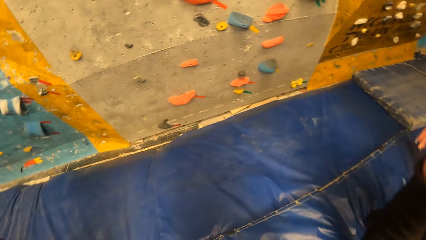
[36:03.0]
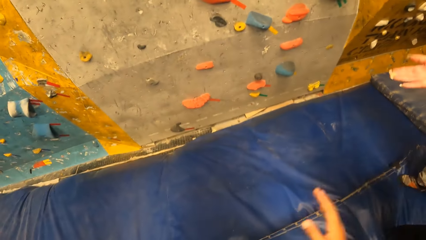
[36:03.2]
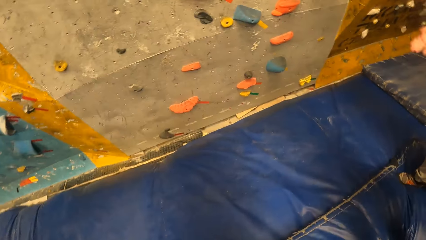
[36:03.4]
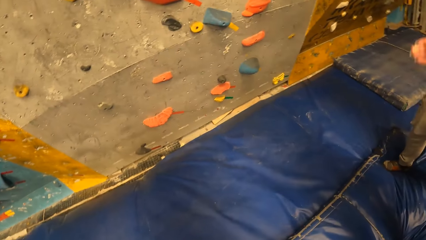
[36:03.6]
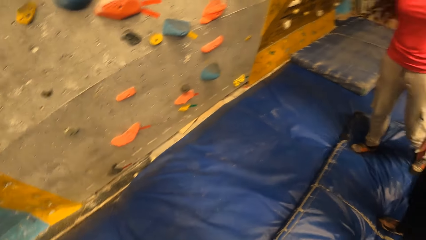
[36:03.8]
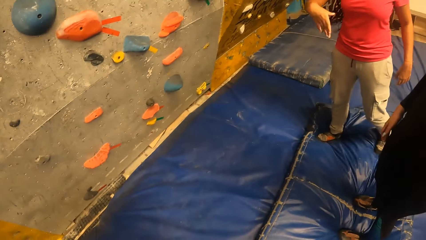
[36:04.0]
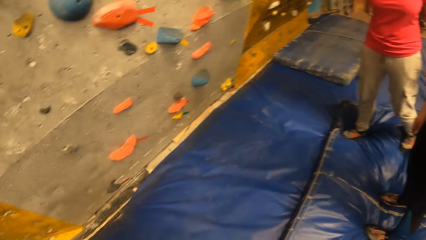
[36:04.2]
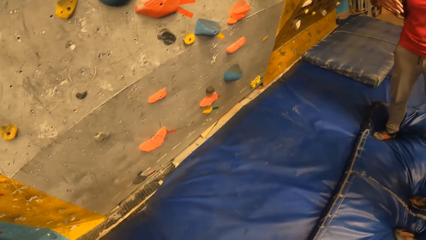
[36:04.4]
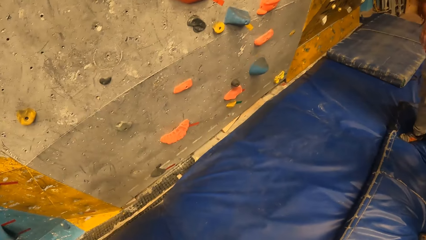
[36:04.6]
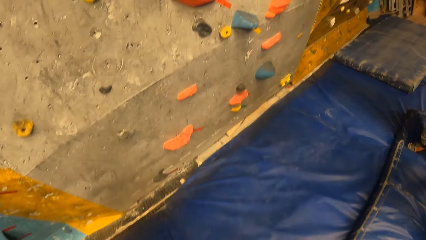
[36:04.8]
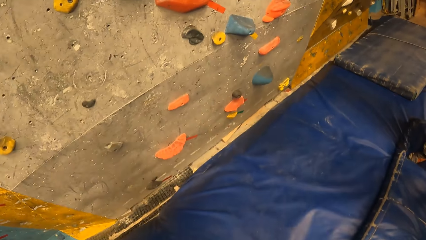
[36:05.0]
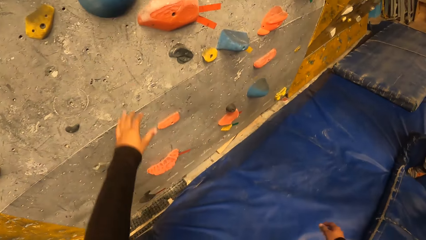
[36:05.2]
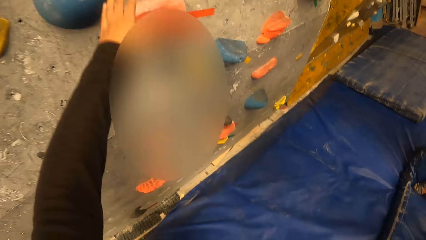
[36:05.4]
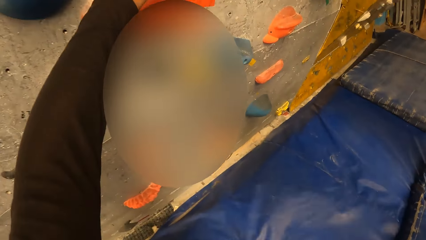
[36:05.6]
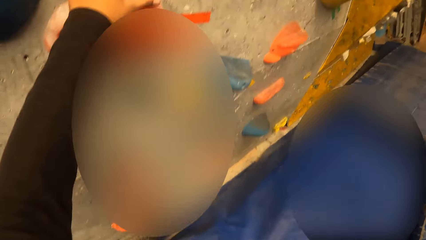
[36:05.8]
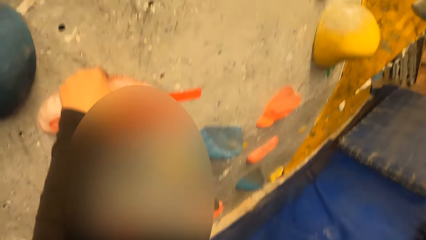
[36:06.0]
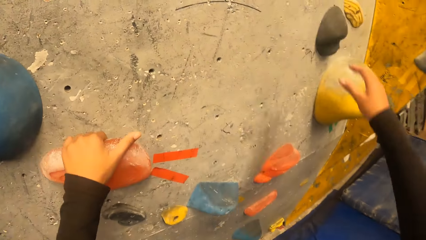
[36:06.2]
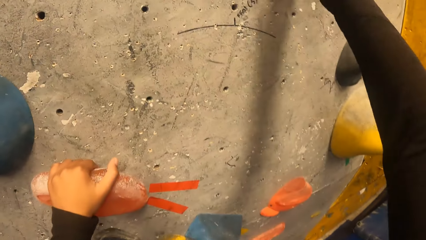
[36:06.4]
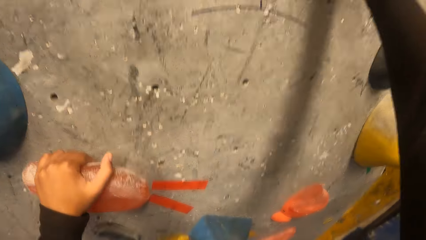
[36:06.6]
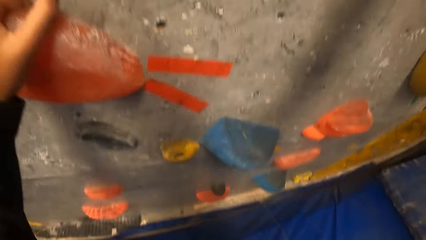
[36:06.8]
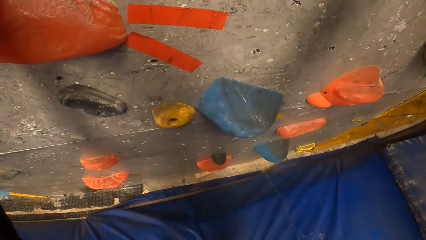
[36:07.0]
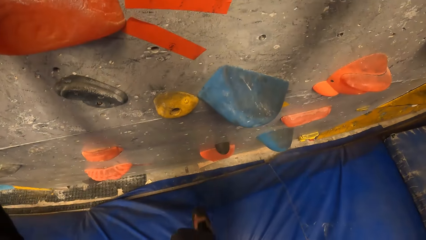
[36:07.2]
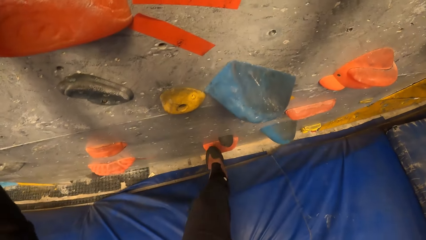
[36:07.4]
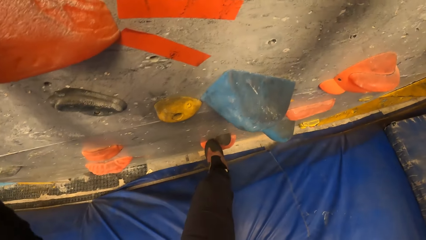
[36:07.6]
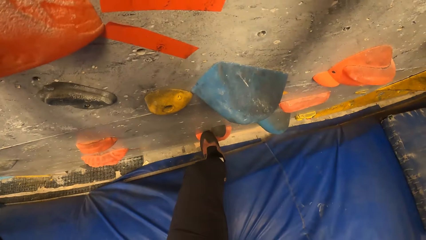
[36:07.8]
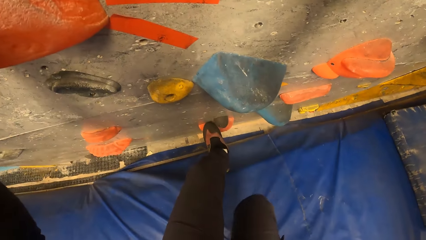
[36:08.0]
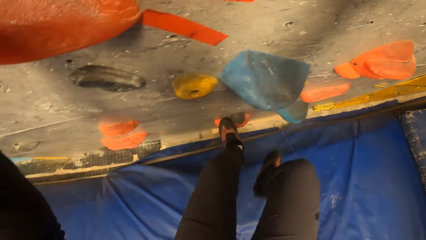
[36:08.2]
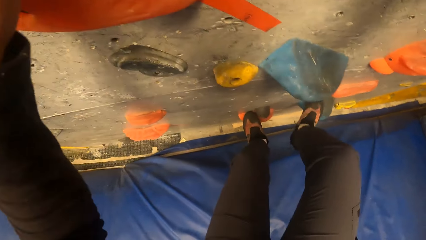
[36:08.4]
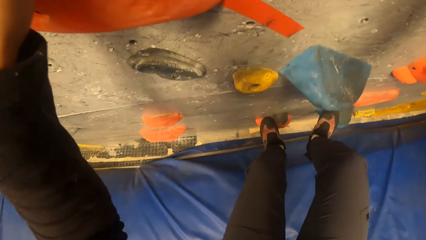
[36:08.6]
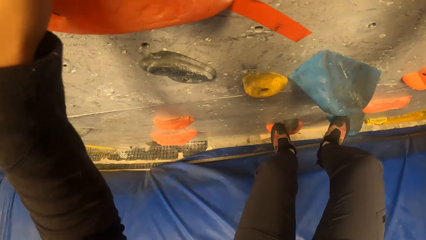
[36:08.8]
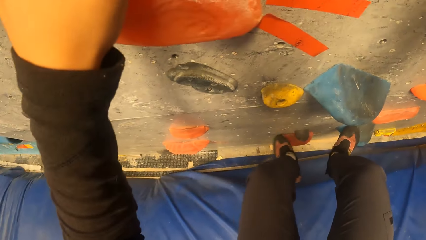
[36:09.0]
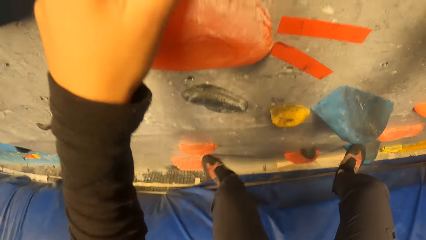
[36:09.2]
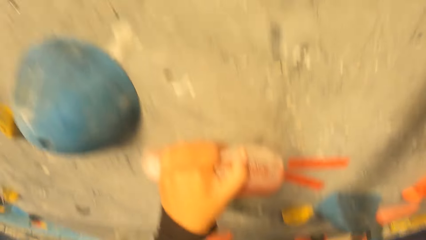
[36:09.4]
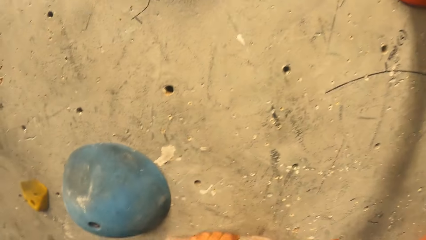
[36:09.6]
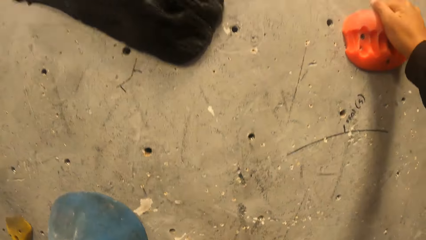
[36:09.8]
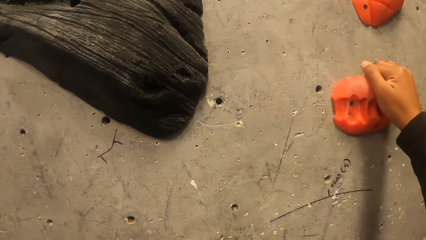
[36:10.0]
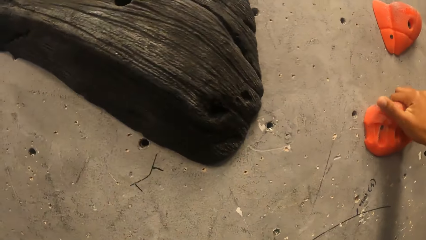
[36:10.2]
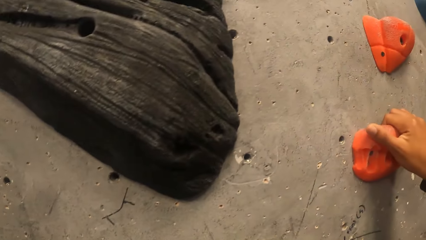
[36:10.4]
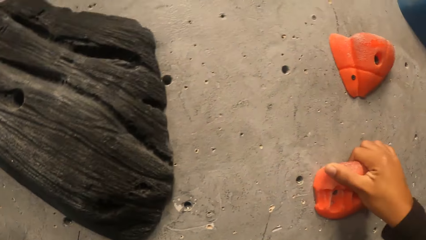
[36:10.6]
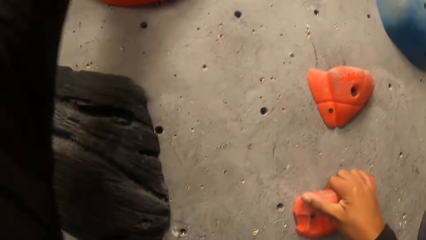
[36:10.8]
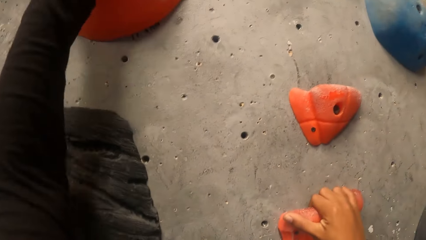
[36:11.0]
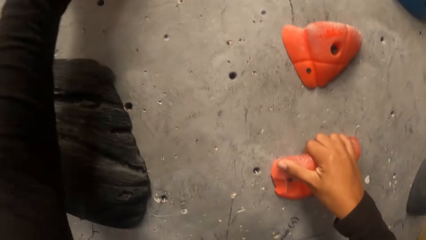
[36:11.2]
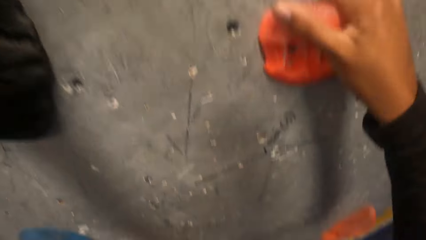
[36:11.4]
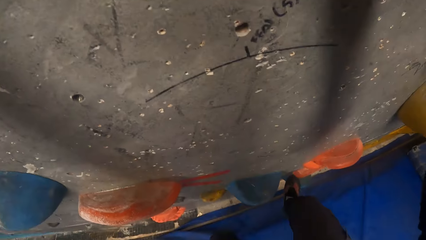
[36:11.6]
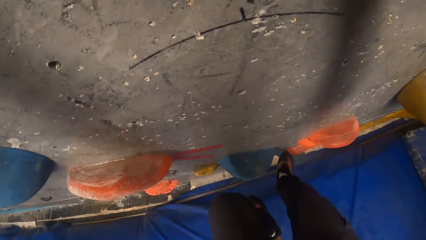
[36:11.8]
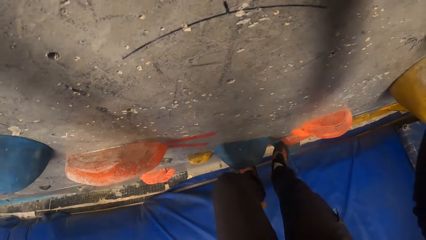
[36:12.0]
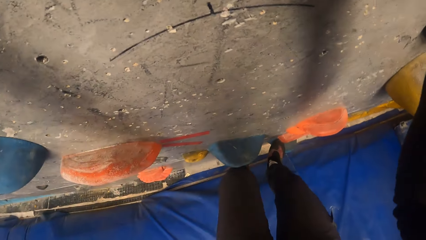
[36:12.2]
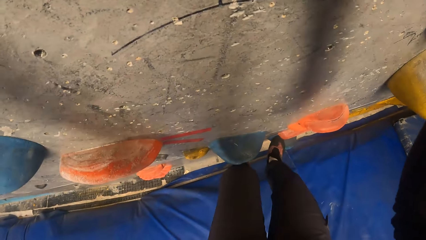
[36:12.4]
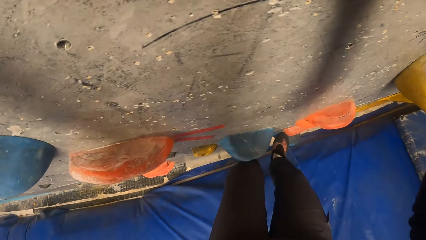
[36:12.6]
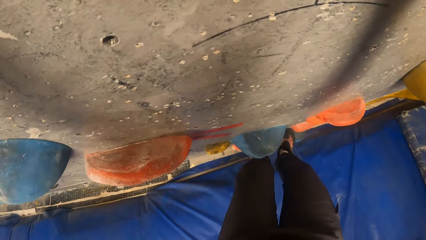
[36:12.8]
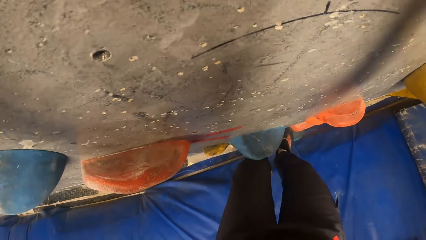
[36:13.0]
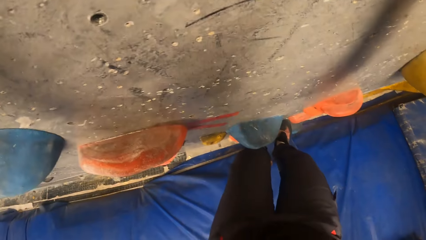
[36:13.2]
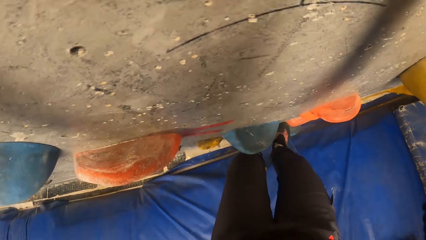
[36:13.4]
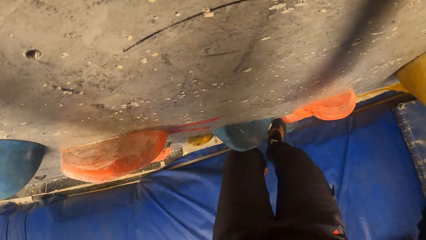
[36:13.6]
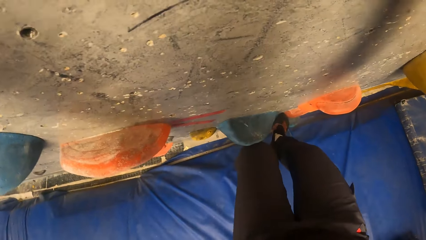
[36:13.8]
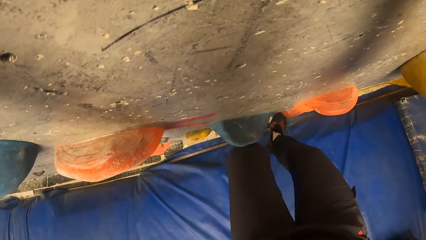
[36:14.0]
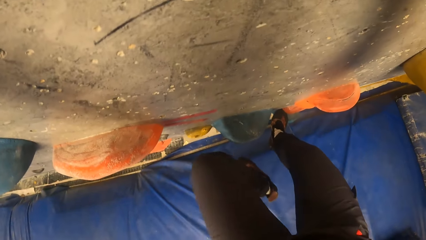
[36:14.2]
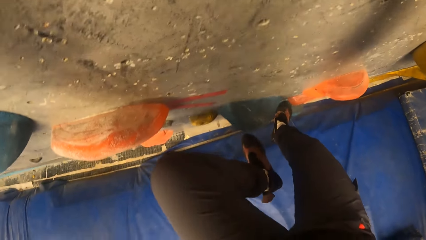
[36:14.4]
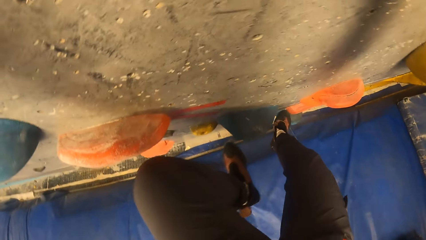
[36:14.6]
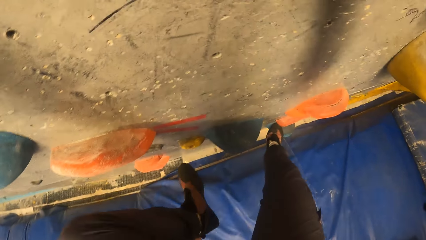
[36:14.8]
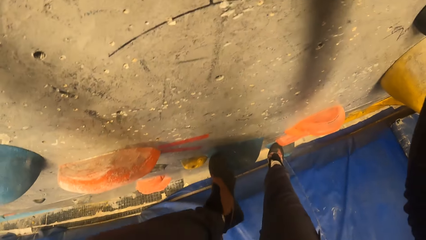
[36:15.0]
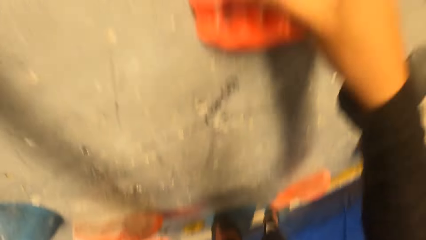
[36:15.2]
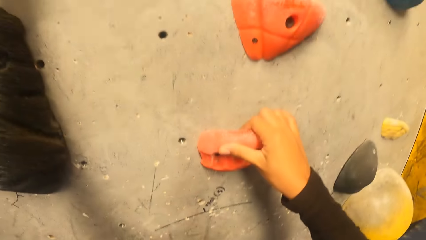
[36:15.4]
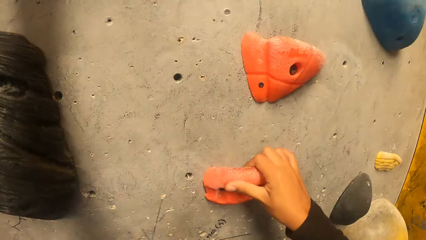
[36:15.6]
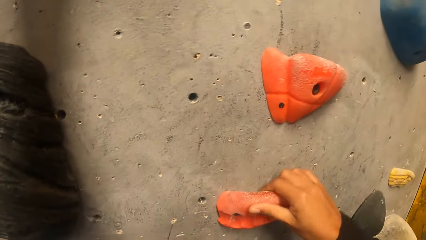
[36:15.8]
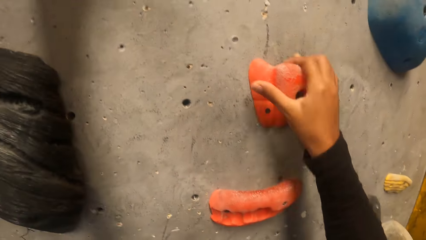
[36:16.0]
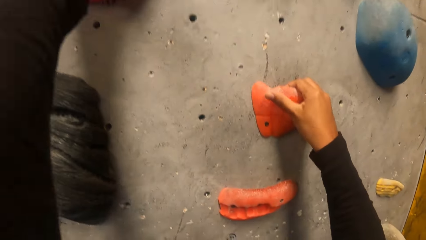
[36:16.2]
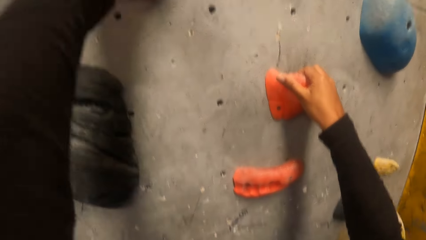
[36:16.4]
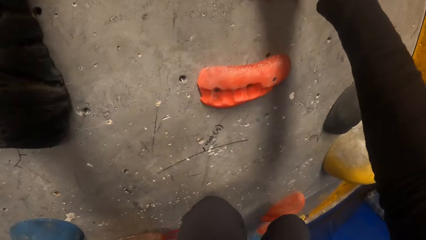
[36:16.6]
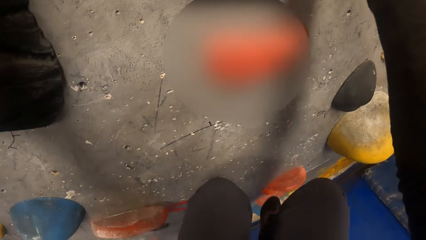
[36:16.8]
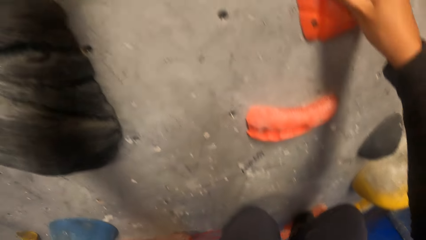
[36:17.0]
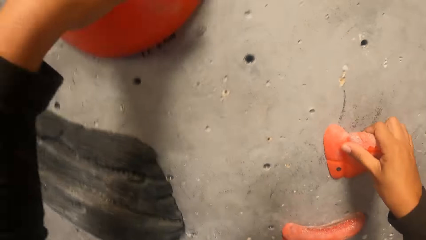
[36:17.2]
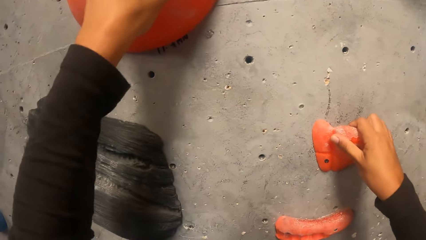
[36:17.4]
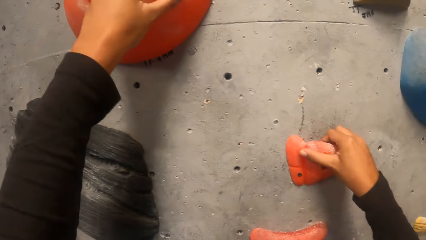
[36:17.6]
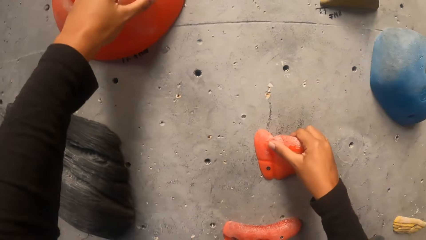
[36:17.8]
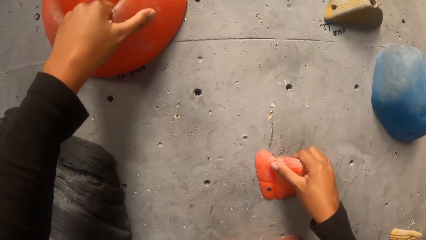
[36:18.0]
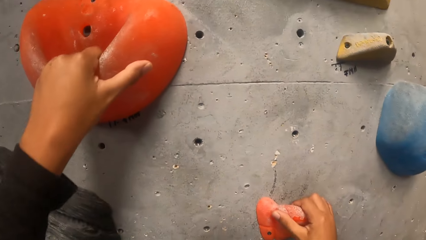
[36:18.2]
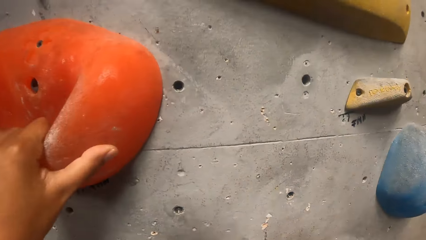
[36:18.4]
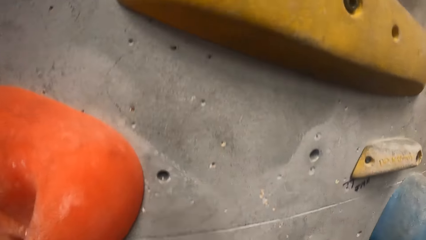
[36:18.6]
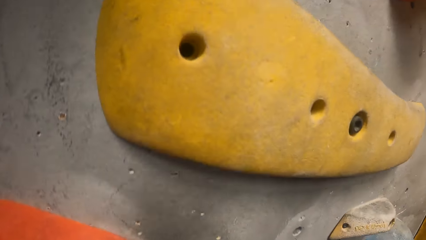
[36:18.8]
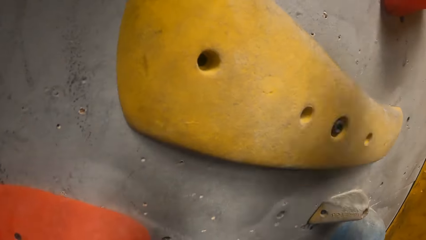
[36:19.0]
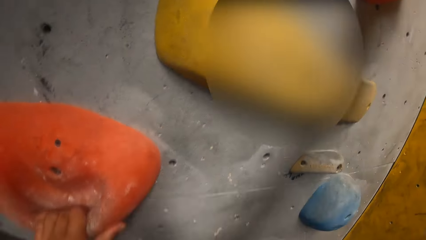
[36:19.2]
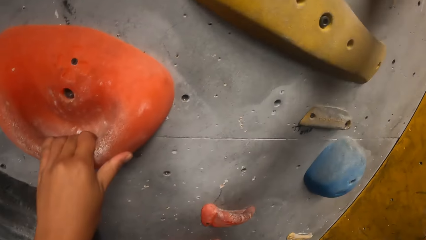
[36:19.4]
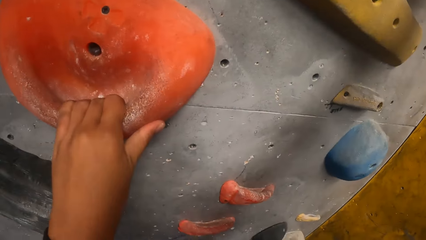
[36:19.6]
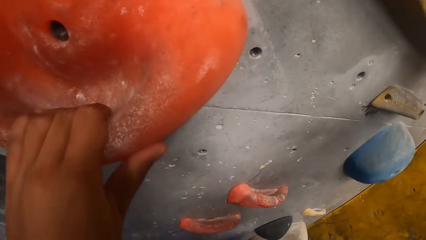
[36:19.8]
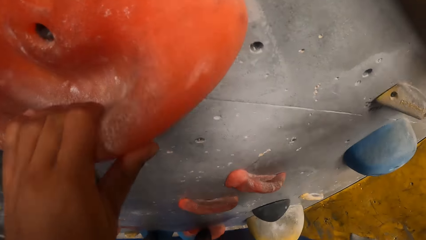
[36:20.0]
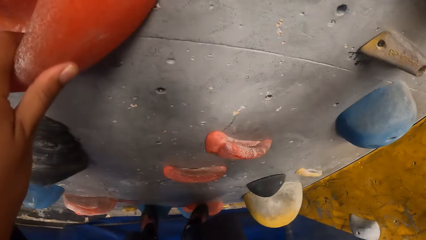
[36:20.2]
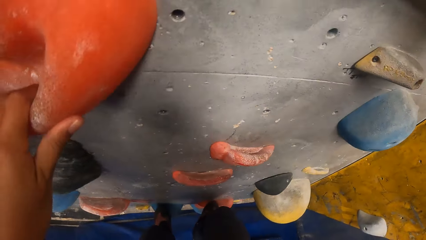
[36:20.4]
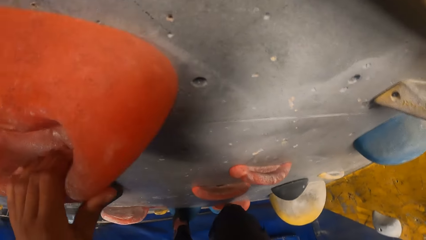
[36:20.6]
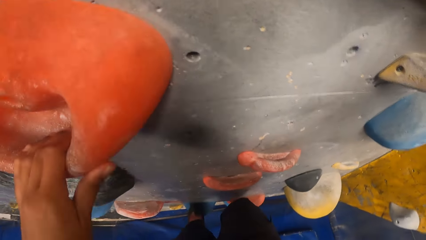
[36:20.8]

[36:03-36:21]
The camera wearer sways hands. A person sways a hand. The camera wearer climbs the wall with both hands. She holds a climbing hole stone with her right hand. She puts her right leg on the climbing hole stone.
